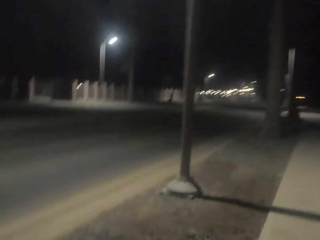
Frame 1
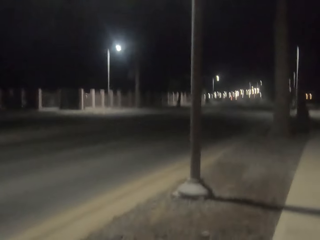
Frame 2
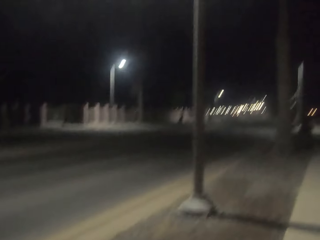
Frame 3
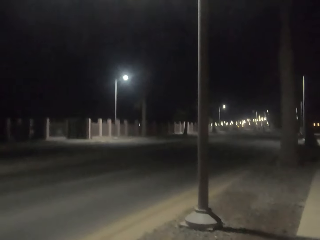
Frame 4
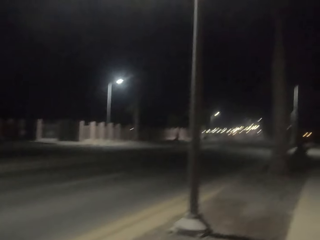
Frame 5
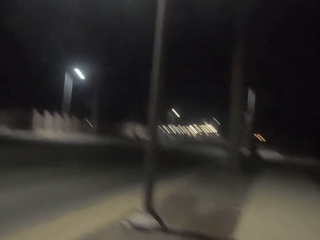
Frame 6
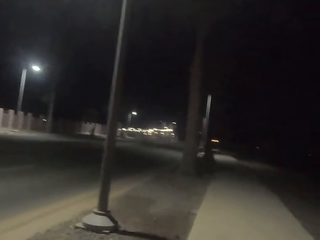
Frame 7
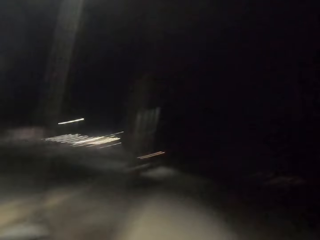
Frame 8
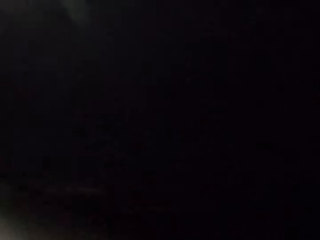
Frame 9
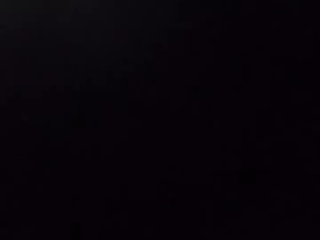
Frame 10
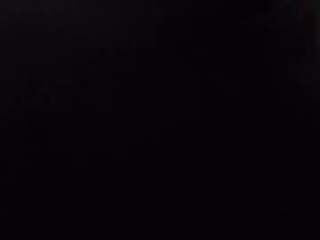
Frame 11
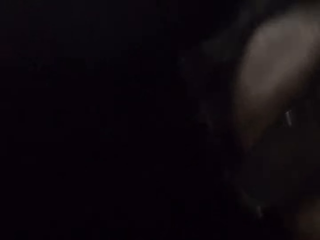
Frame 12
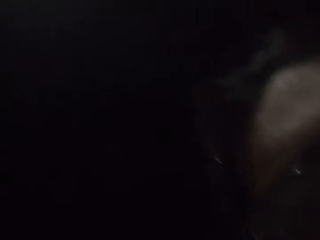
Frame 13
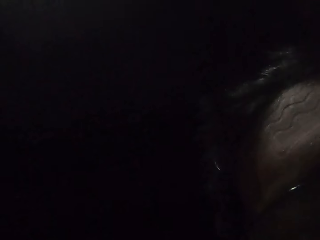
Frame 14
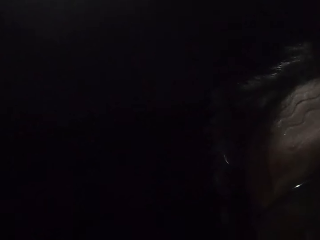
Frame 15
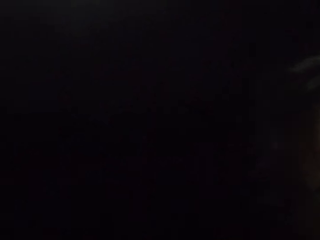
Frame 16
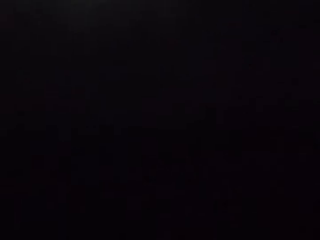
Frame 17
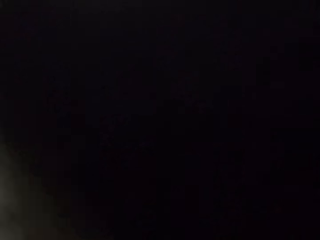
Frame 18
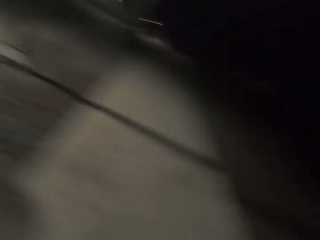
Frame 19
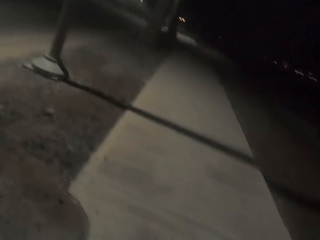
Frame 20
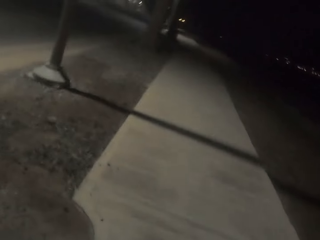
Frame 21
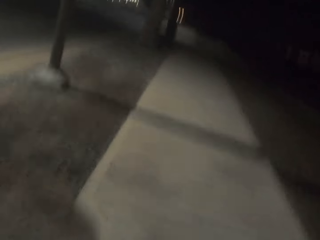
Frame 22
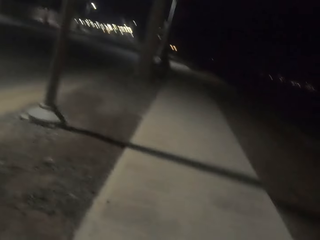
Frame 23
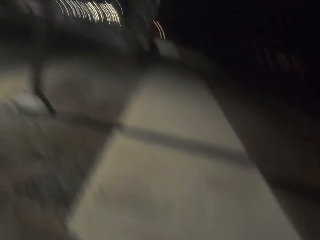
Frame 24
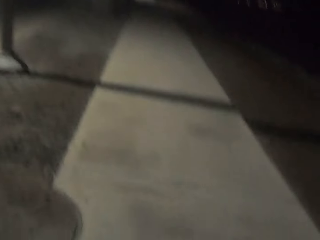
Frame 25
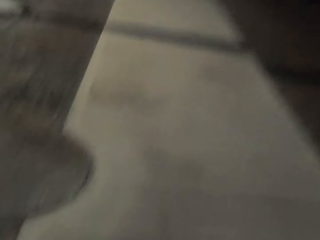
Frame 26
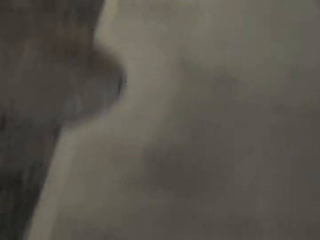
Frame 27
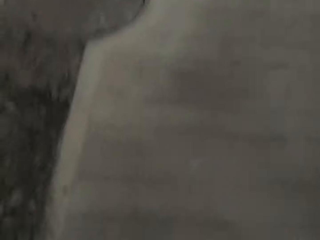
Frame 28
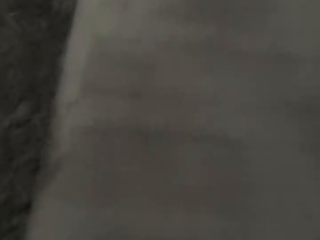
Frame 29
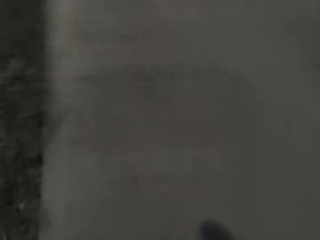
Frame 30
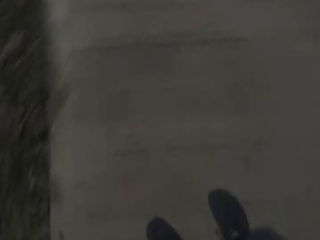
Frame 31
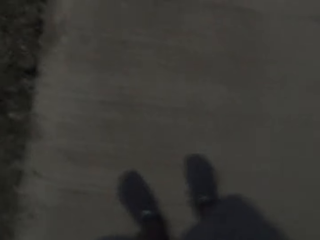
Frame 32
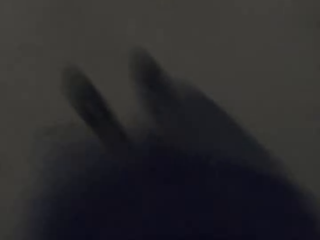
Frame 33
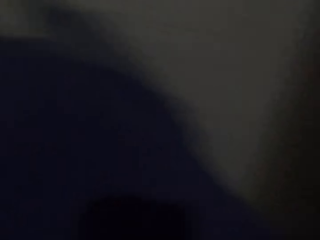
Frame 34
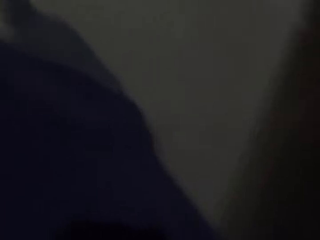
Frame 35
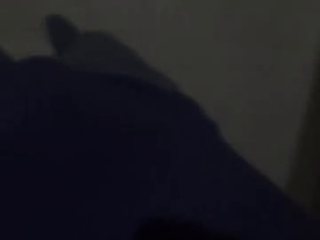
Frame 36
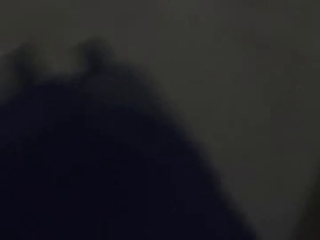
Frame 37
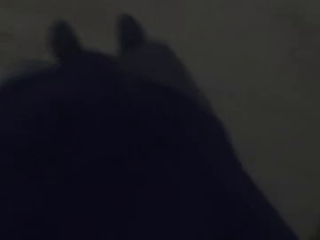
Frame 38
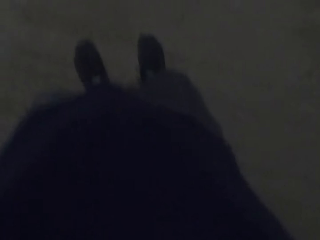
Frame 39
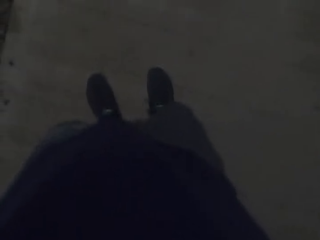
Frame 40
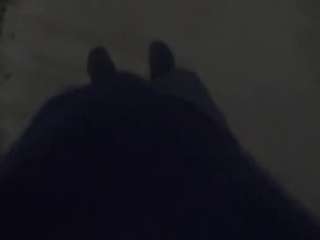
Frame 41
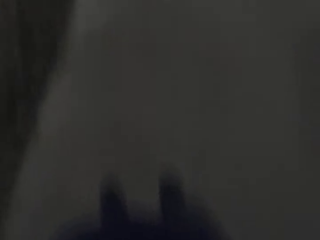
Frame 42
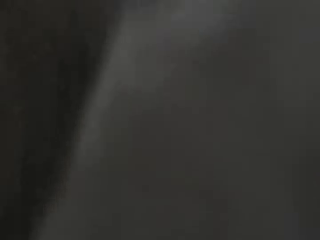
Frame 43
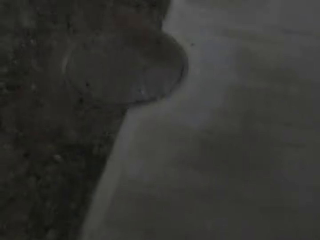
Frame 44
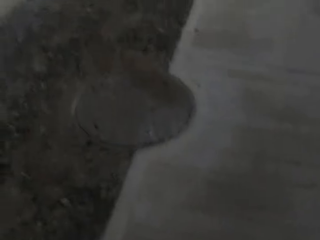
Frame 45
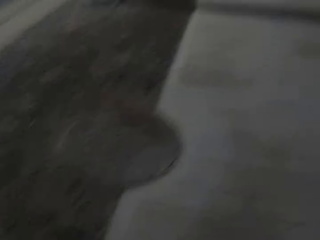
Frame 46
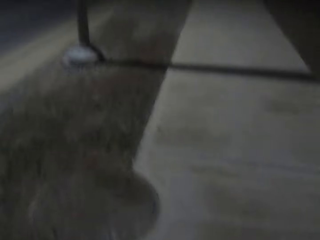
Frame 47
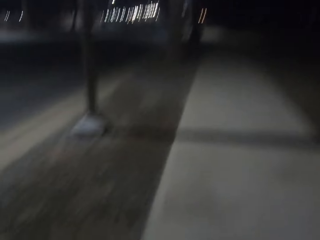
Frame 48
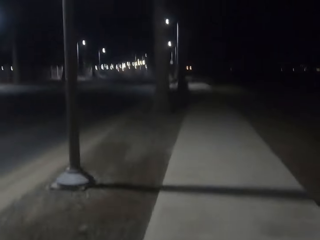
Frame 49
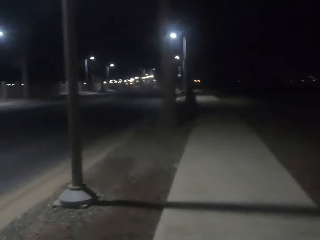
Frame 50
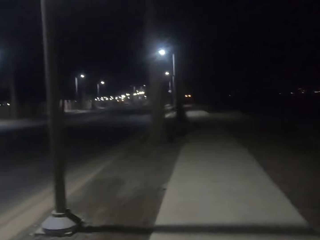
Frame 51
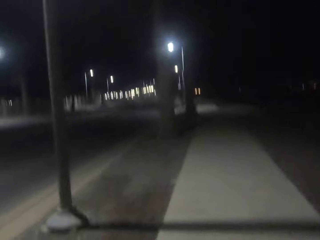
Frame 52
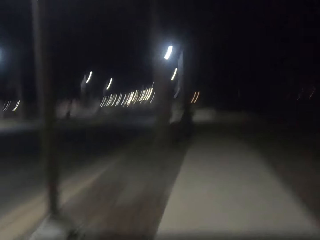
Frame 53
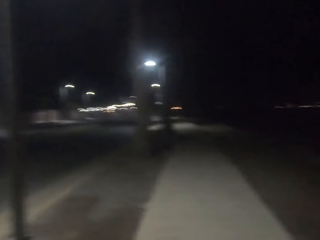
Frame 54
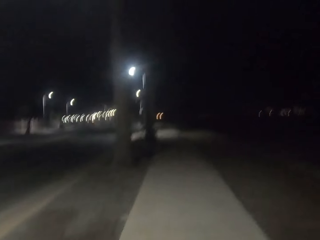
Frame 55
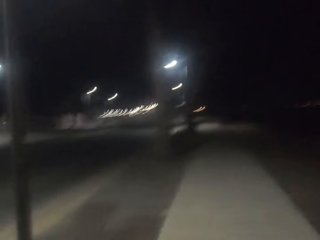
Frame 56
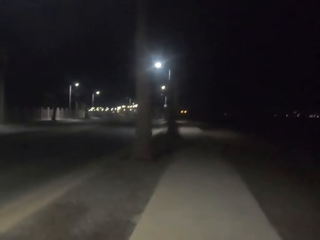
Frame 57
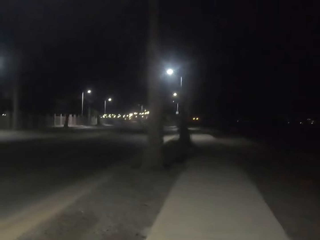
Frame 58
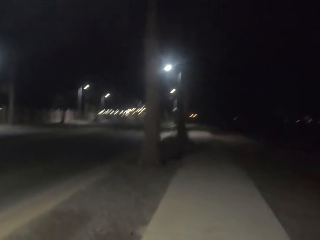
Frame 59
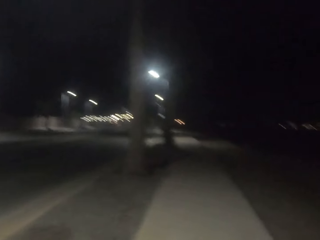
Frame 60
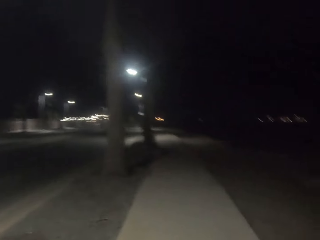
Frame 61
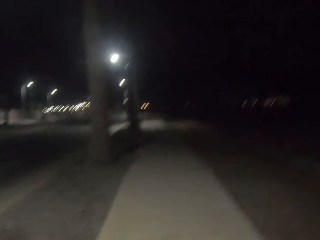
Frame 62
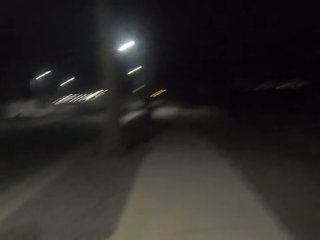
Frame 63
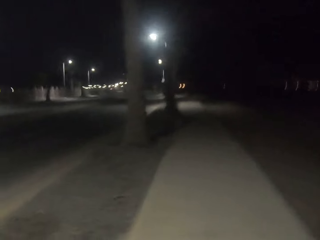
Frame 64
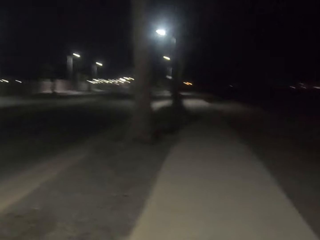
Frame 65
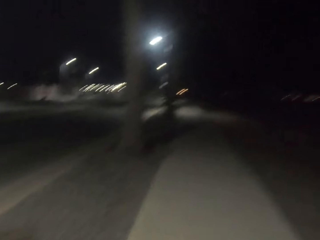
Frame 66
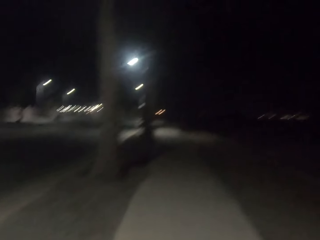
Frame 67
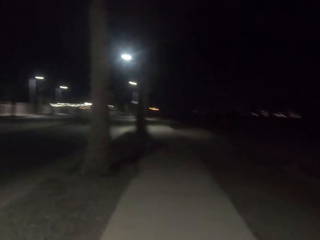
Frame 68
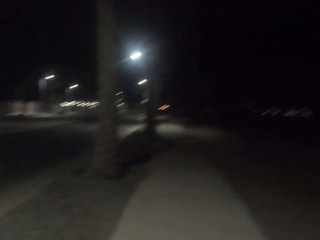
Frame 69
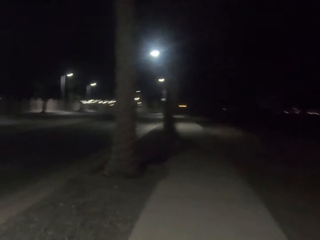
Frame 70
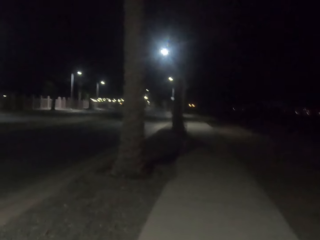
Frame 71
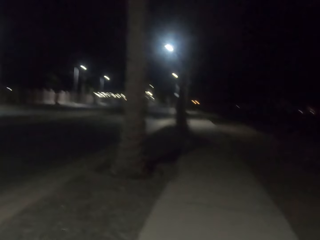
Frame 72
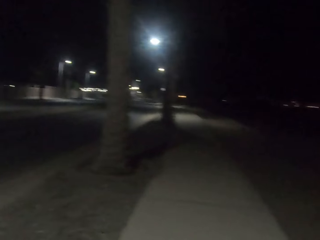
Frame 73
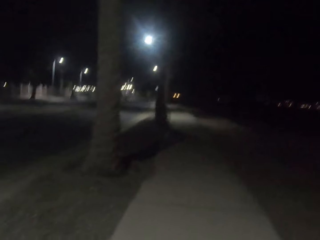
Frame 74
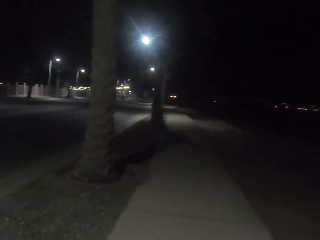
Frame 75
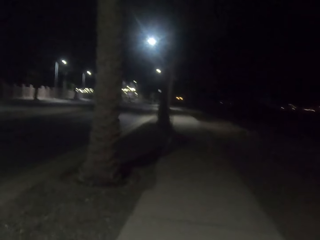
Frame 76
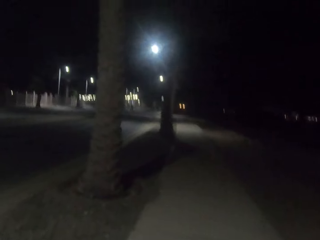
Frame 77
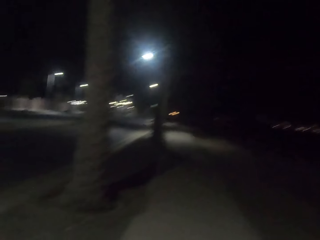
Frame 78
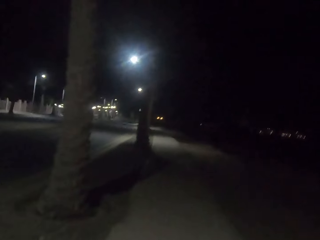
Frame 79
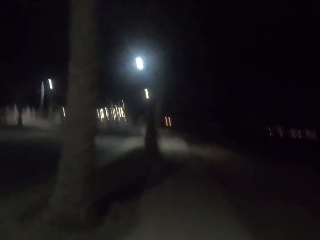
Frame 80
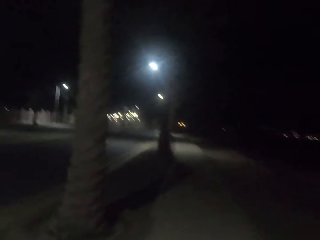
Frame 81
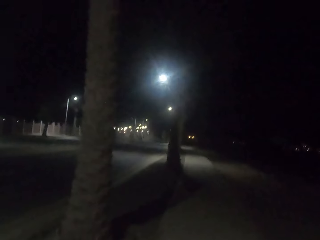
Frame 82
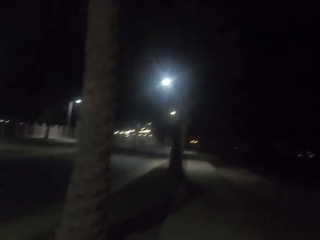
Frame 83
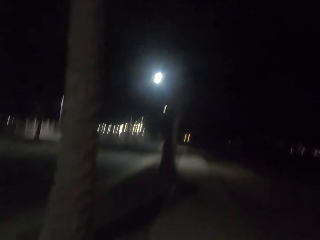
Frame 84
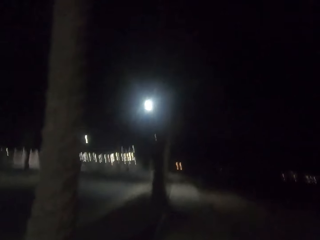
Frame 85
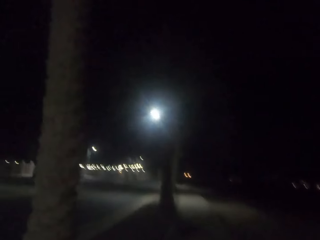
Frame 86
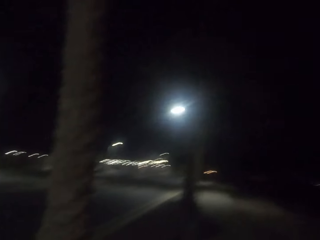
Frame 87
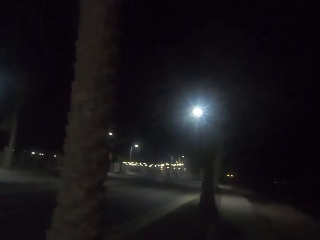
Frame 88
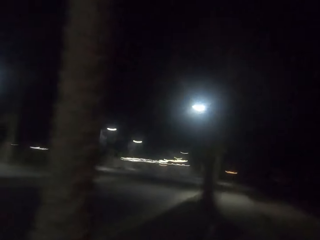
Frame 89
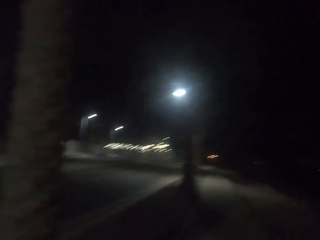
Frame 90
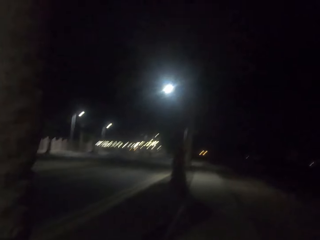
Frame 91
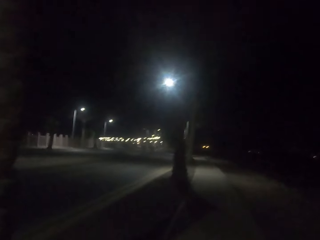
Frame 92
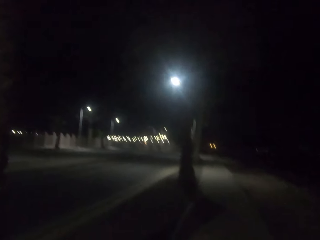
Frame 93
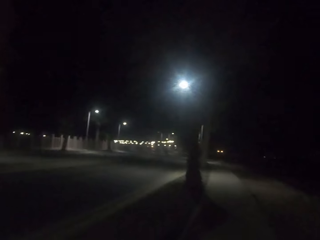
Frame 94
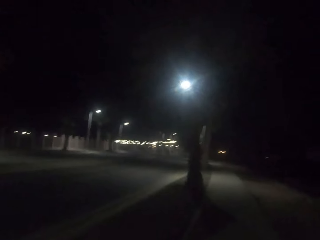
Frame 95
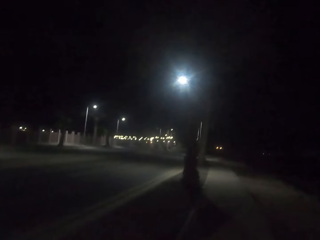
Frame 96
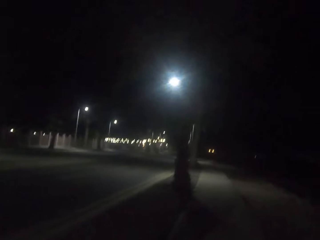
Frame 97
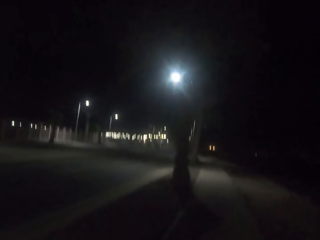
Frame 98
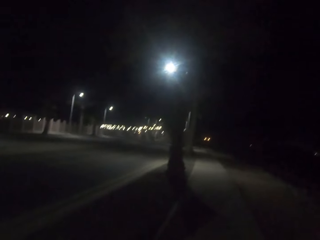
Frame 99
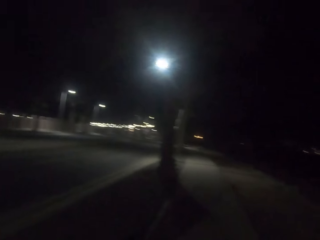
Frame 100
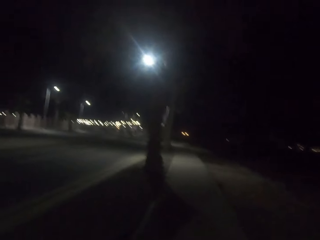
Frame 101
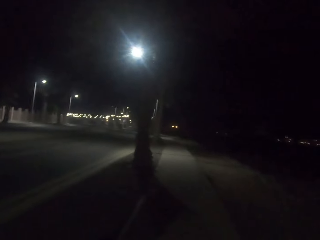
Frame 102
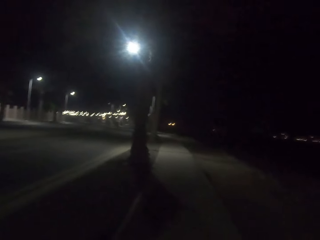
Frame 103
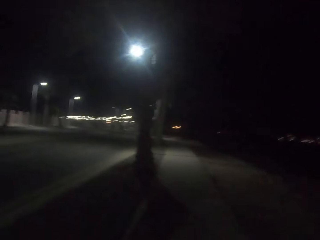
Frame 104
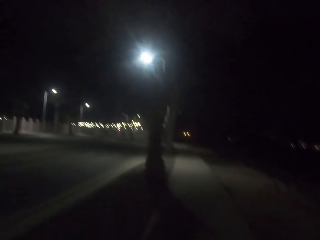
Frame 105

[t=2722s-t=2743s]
The camera wearer looks around the road. They hold the camera, adjust the camera, and walk on the pavement.
